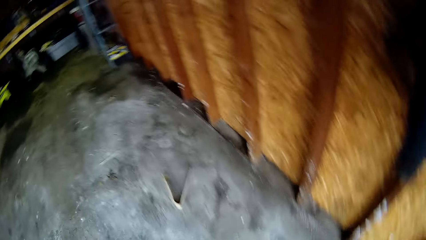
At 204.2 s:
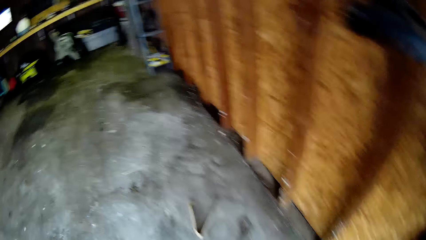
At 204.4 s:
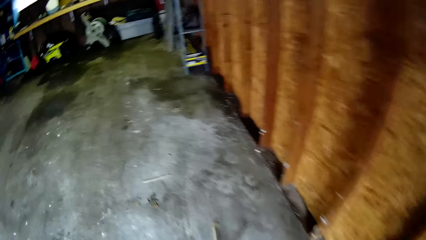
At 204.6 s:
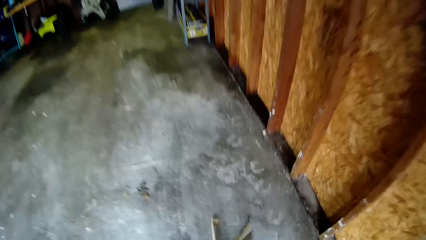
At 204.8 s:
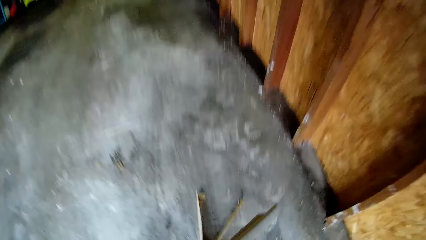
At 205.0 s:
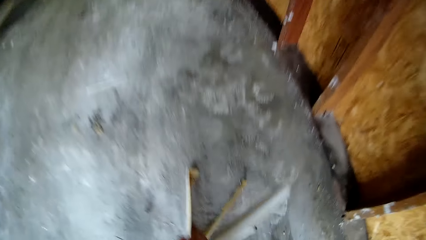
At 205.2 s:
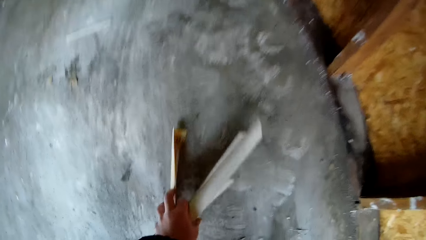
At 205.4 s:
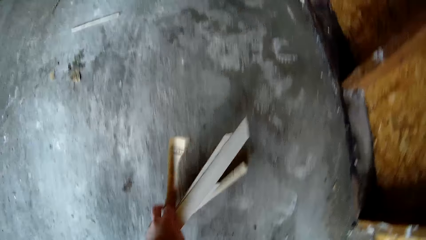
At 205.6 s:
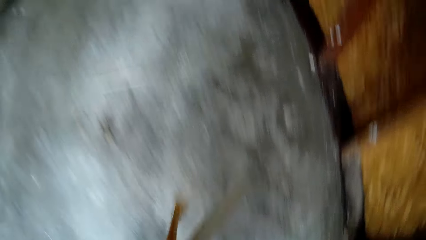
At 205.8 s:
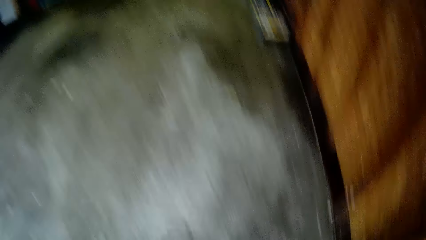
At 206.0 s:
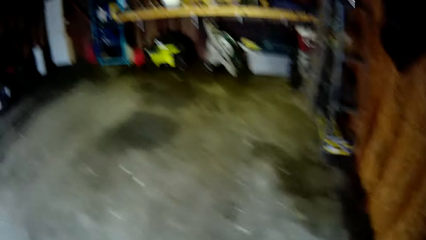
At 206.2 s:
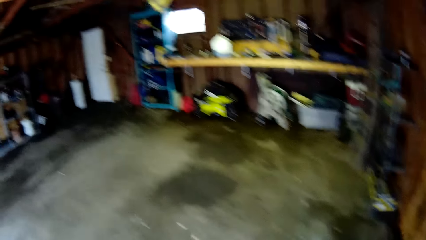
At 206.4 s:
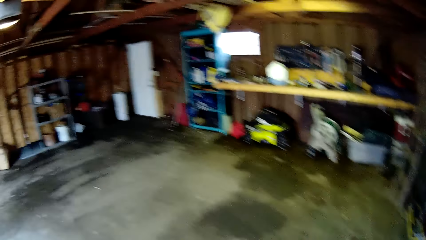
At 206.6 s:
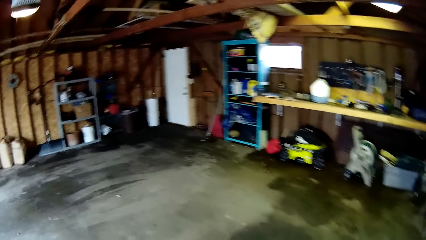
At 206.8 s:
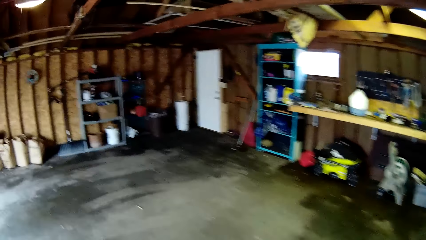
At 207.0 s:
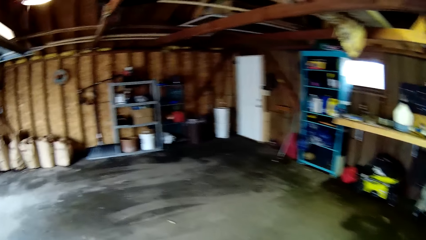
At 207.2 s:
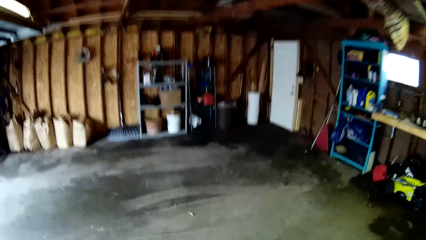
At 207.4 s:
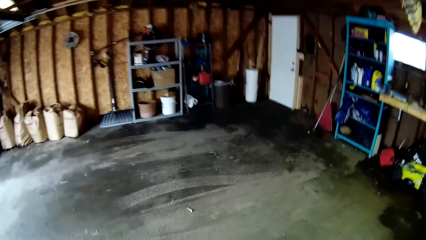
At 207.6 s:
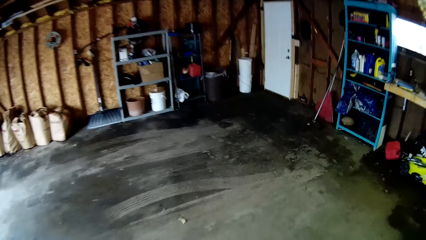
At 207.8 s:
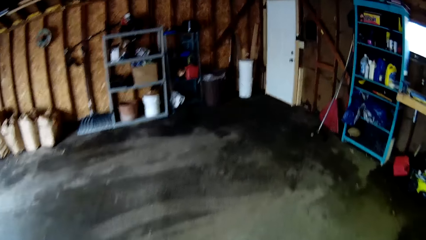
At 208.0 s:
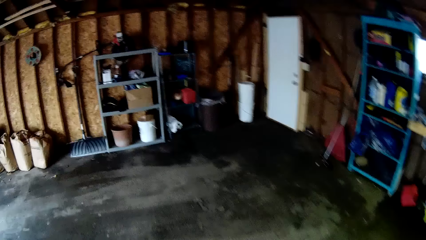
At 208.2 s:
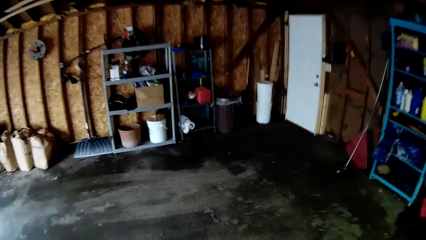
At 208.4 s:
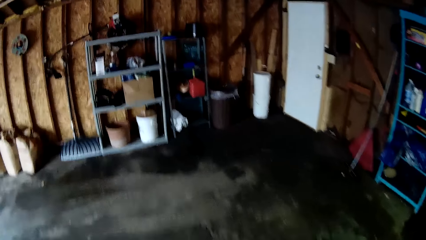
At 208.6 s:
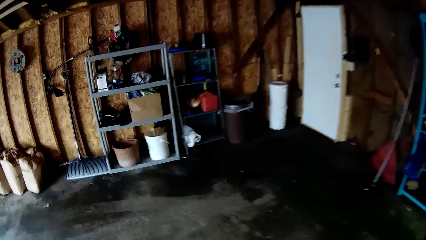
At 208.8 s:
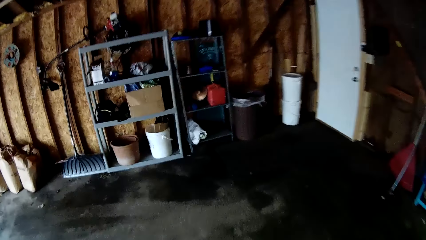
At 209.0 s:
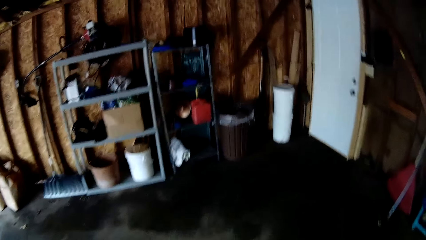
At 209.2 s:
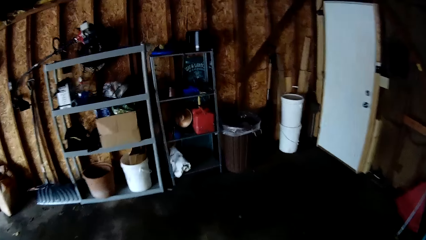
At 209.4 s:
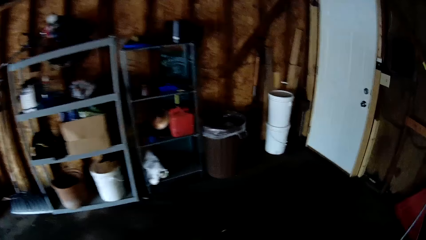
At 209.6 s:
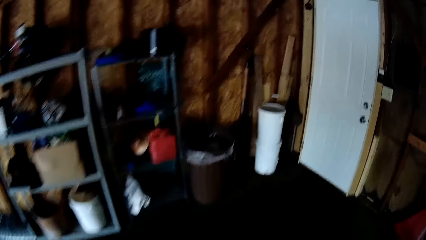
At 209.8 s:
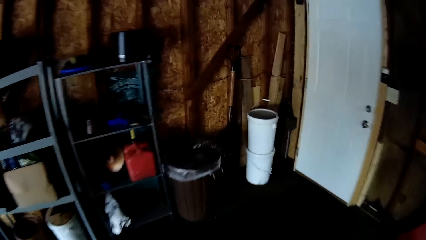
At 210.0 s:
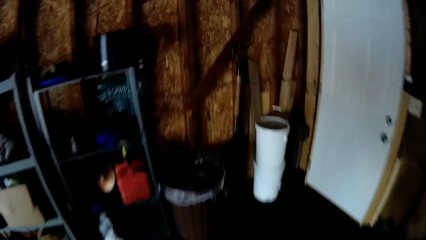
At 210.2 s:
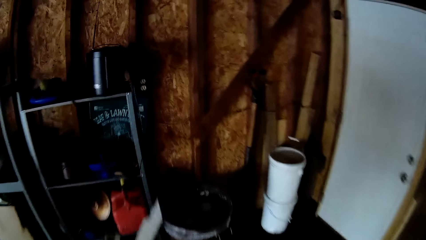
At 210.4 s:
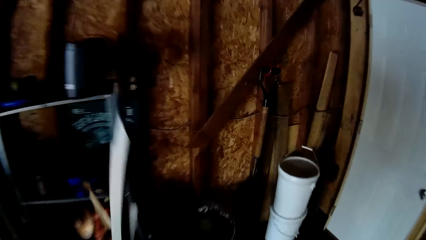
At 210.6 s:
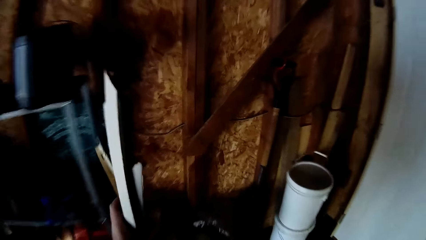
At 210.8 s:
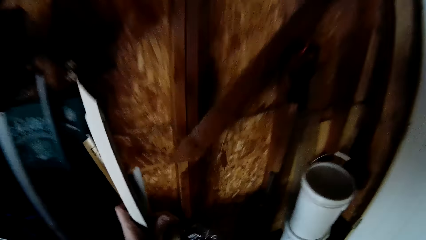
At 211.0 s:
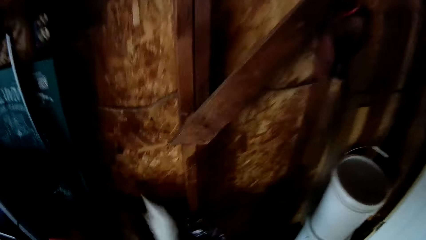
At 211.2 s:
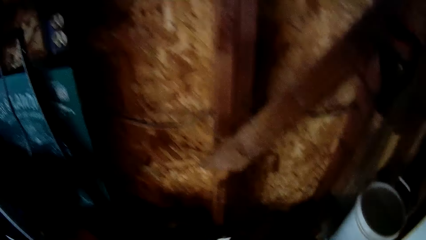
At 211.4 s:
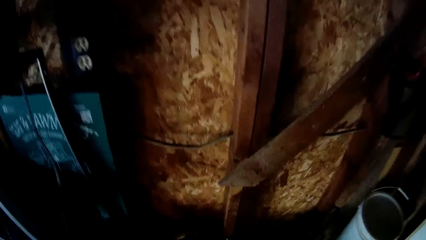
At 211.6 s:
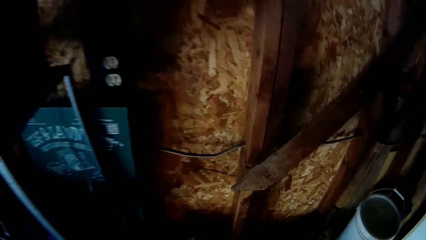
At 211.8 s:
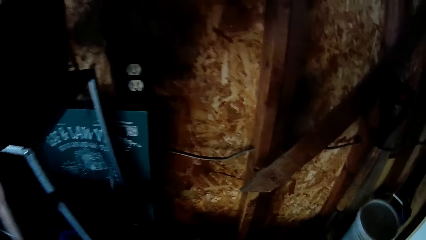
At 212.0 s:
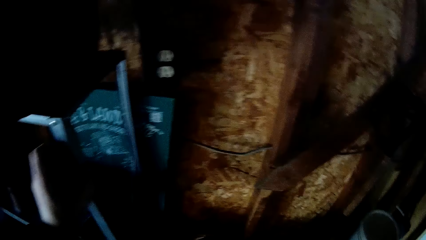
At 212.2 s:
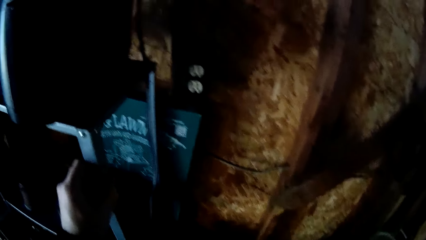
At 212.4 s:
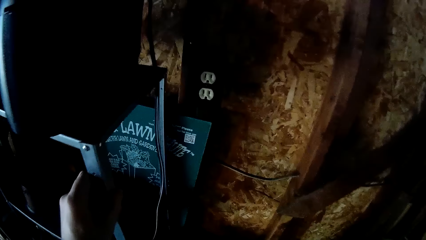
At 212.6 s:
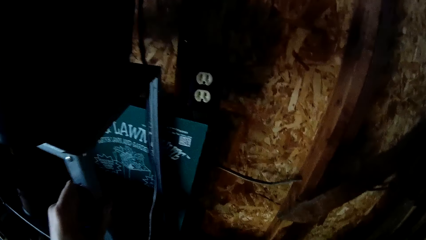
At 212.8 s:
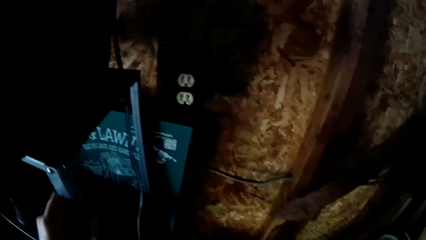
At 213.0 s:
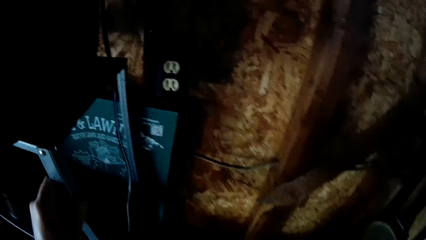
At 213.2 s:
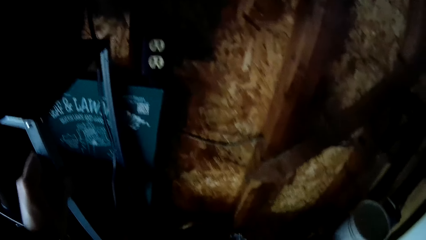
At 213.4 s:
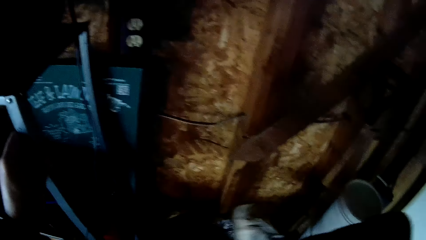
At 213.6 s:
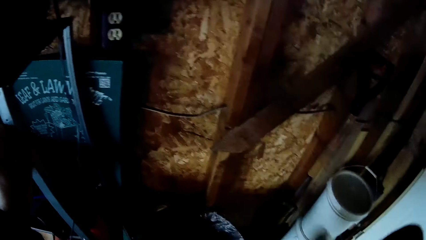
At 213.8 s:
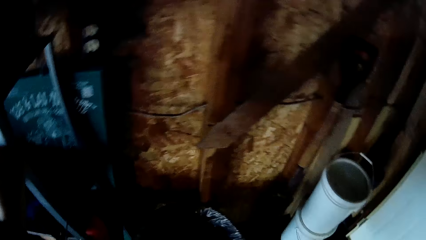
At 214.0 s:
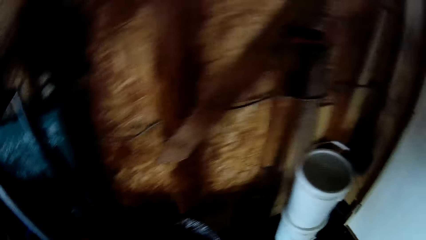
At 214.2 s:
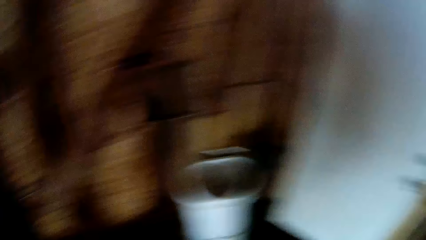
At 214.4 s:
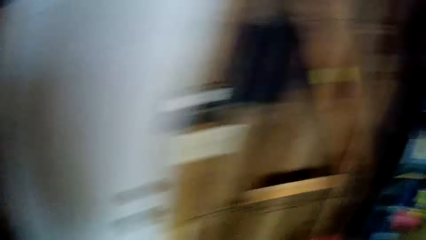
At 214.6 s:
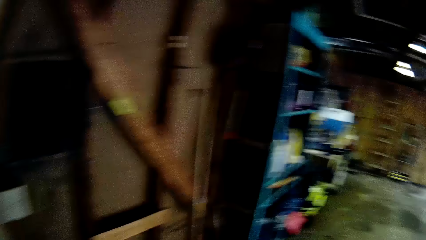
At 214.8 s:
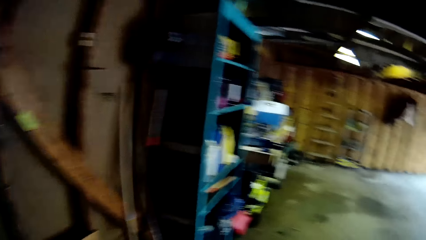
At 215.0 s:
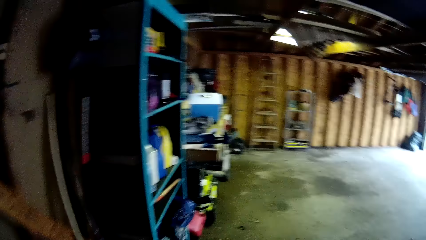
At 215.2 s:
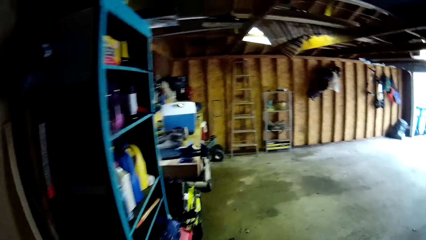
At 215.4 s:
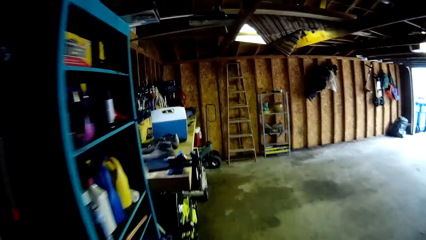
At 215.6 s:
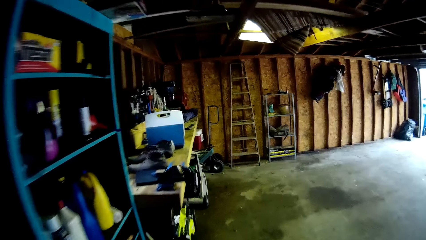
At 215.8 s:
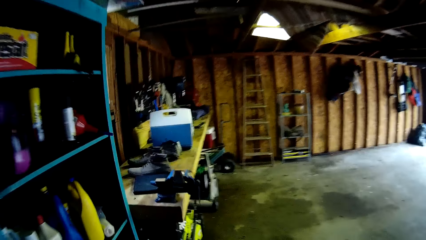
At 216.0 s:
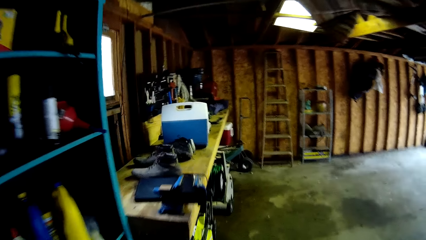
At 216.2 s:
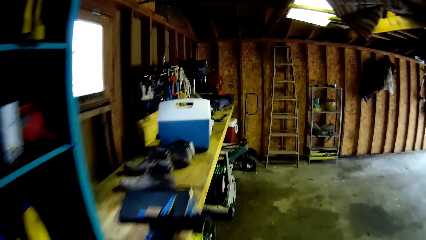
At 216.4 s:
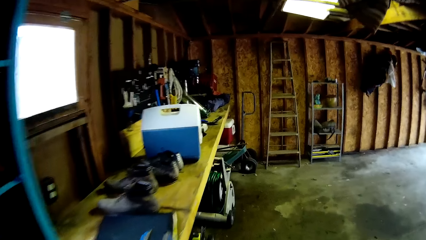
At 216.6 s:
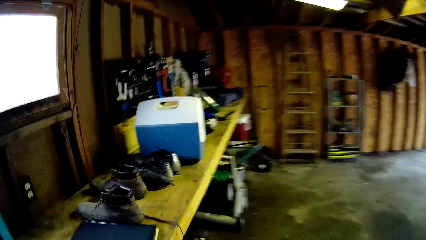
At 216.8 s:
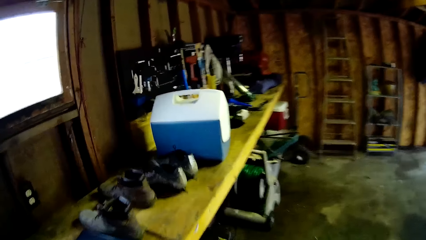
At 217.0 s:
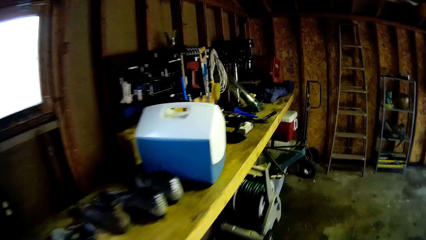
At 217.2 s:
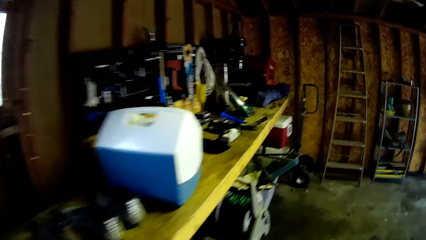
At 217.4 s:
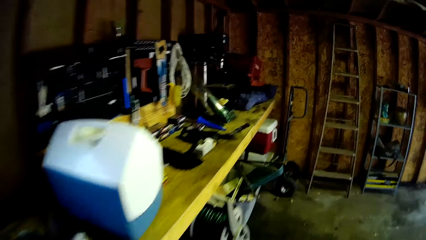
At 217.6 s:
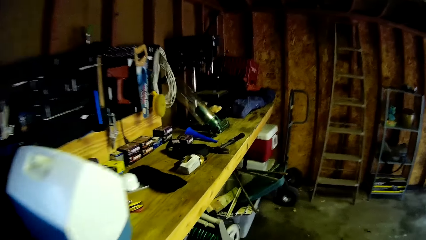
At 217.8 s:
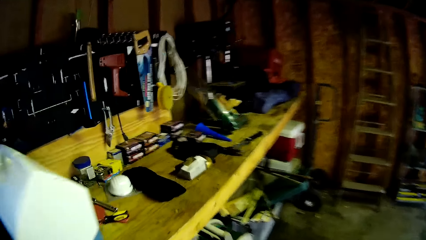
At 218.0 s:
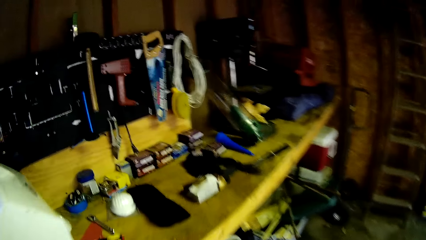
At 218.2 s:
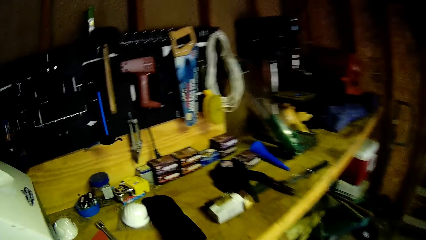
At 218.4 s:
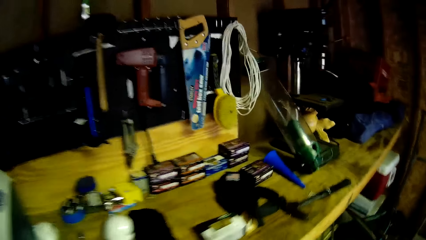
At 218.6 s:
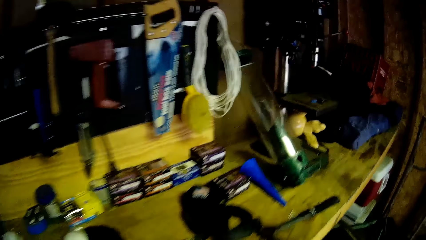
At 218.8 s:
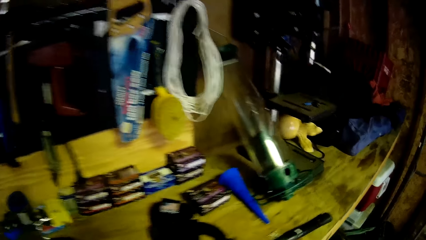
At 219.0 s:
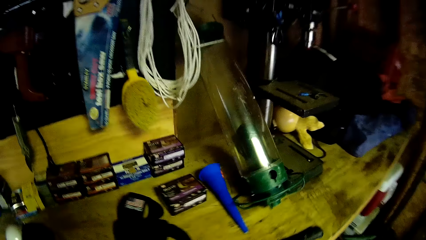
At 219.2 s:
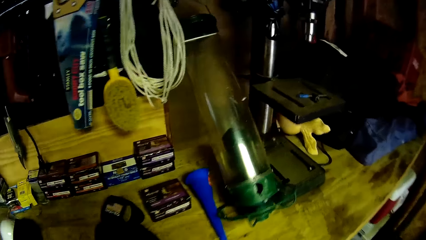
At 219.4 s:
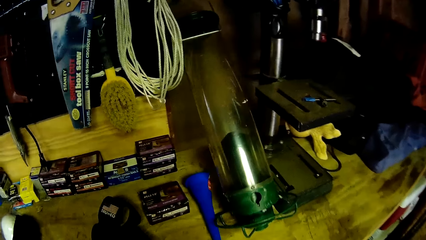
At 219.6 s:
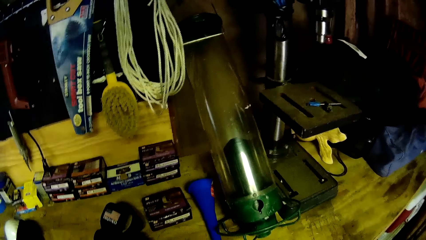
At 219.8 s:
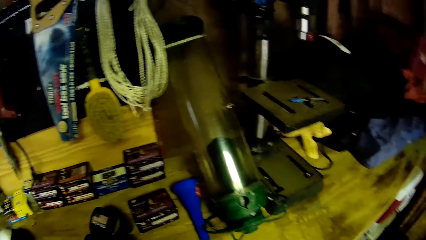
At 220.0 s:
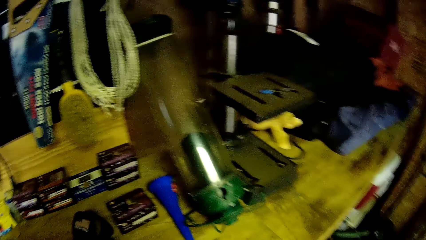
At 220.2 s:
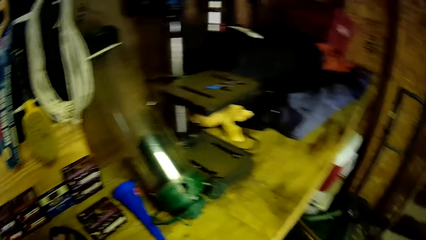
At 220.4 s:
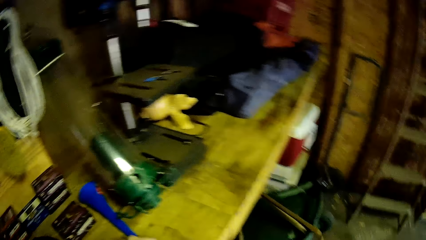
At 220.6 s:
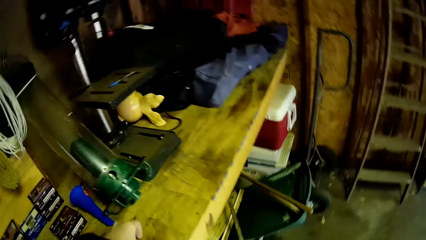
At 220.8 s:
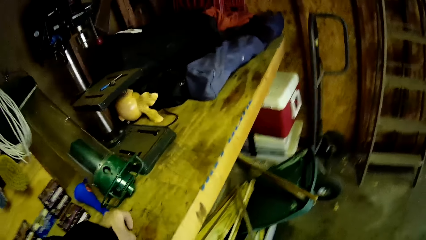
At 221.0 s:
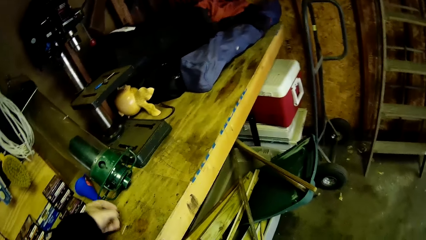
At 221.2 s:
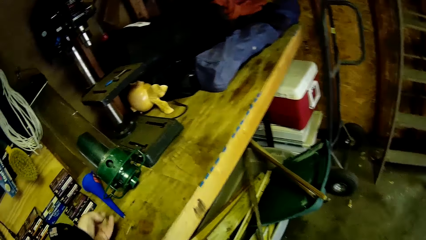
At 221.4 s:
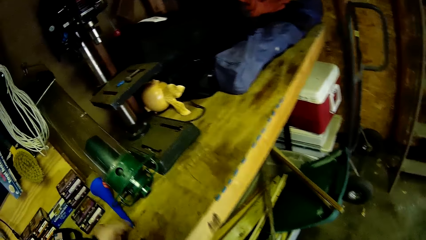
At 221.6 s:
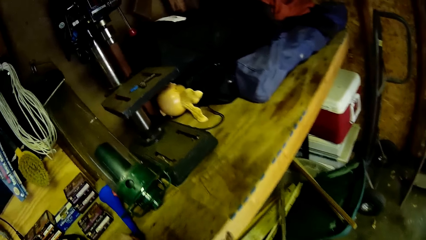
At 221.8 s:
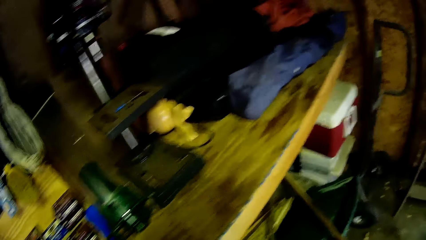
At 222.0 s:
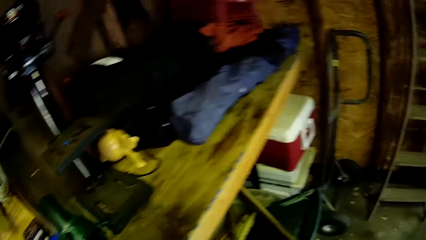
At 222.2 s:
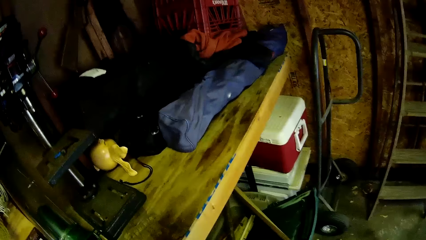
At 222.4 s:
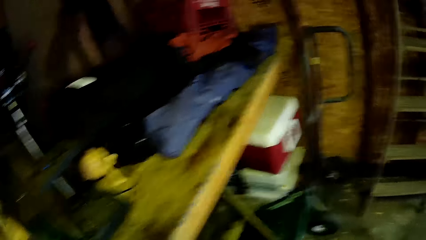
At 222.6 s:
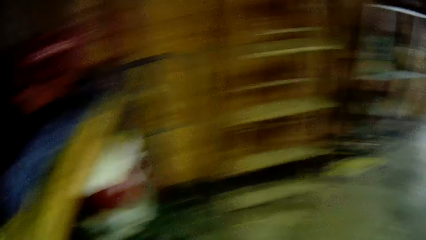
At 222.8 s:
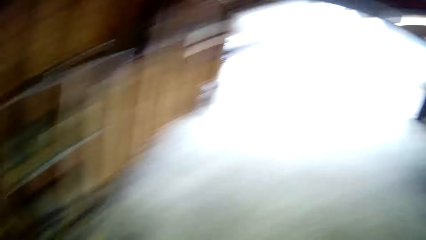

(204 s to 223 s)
The camera wearer walks around in the garage. They pick up pieces of wood from the floor and pick up a paper on the floor. They walk around in the garage. They dump the wood pieces and the paper in a dustbin. They hold on a rack using the left hand. They walk around in the garage. They pick up iron nails from the table.
